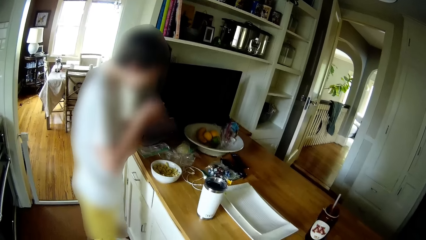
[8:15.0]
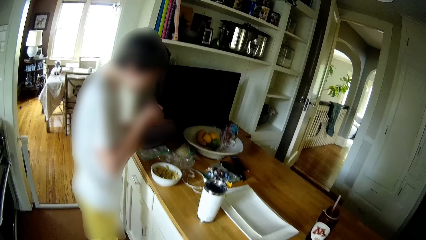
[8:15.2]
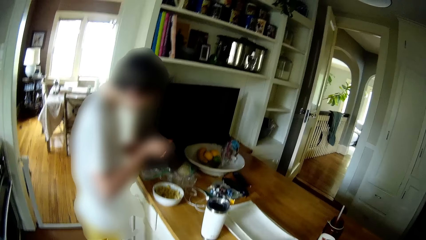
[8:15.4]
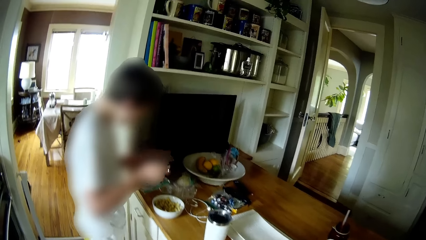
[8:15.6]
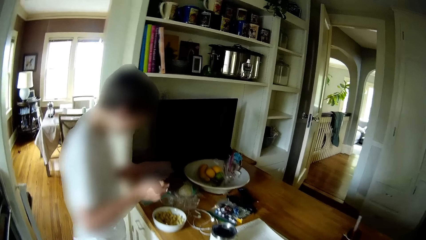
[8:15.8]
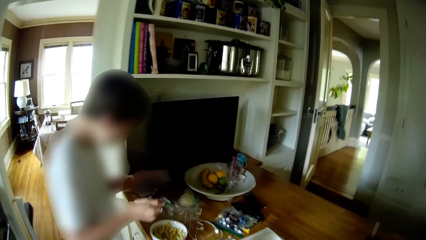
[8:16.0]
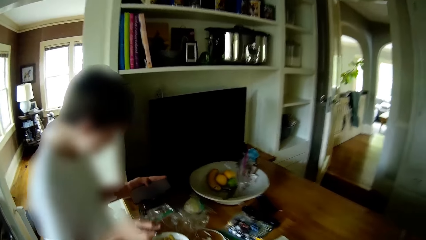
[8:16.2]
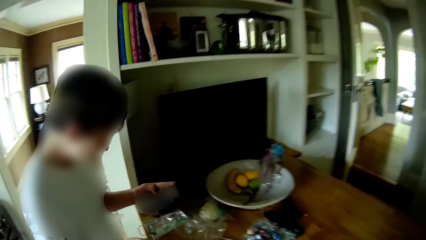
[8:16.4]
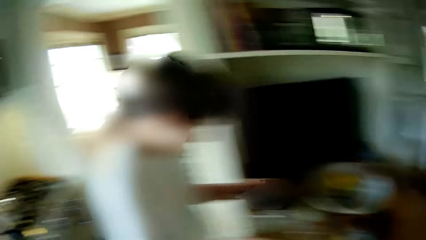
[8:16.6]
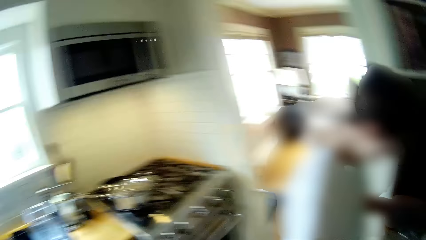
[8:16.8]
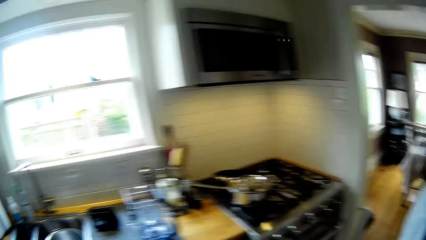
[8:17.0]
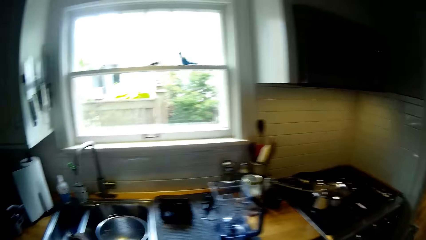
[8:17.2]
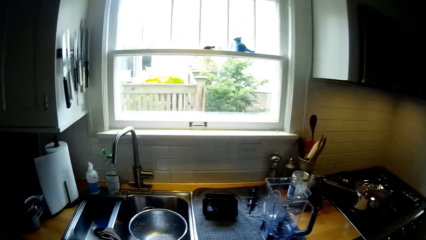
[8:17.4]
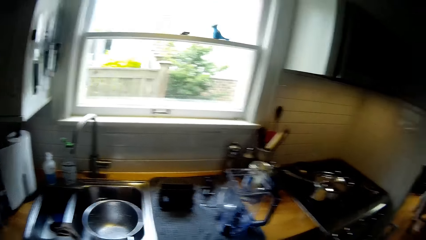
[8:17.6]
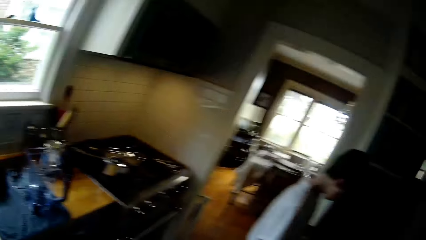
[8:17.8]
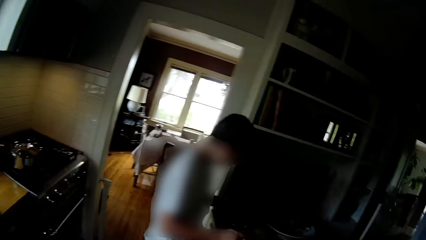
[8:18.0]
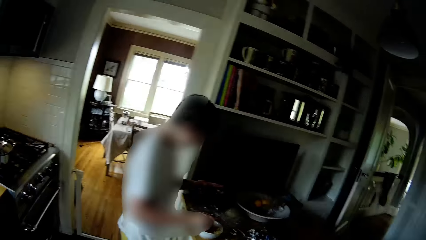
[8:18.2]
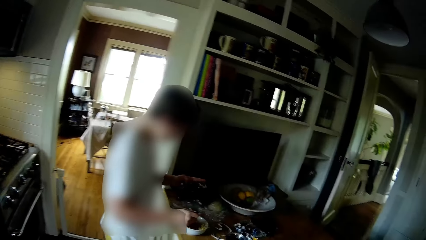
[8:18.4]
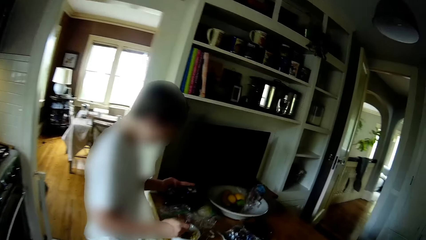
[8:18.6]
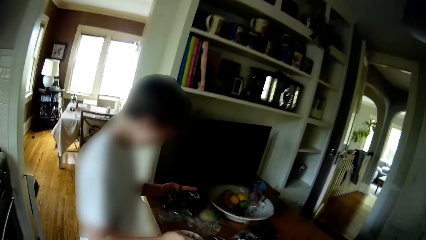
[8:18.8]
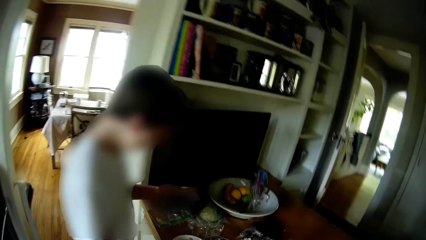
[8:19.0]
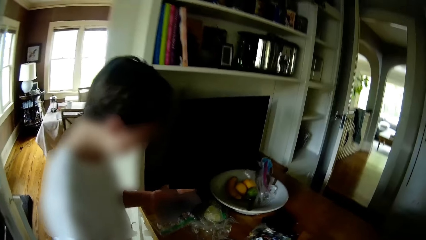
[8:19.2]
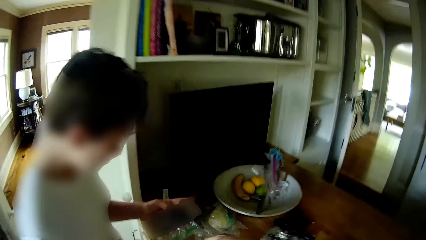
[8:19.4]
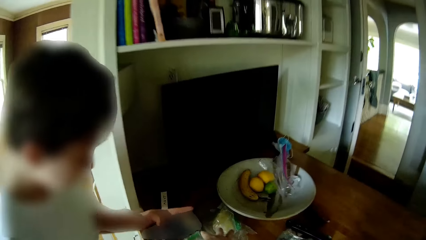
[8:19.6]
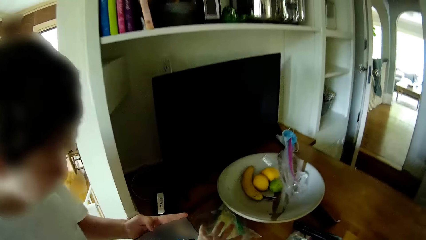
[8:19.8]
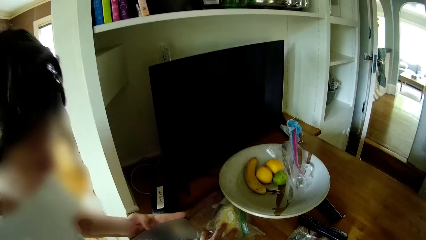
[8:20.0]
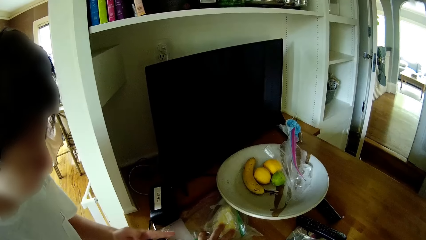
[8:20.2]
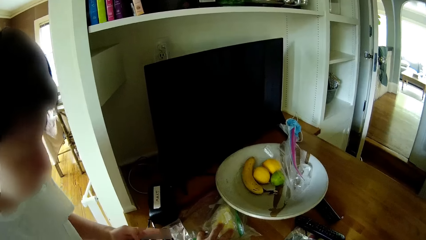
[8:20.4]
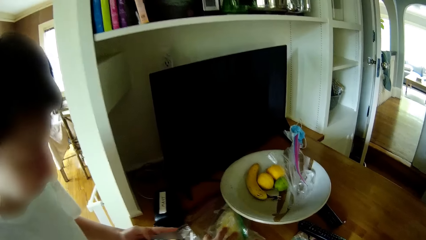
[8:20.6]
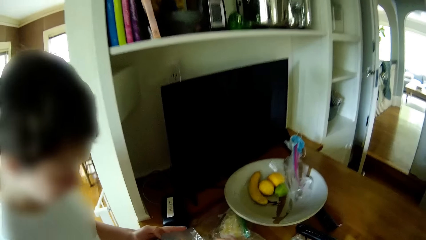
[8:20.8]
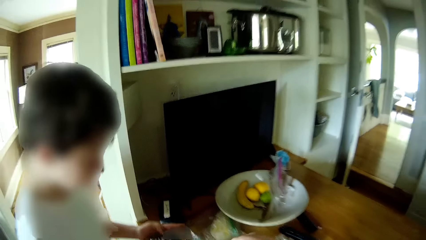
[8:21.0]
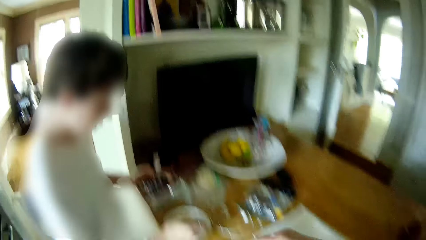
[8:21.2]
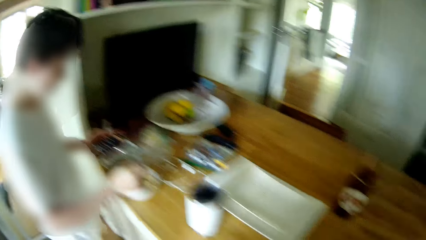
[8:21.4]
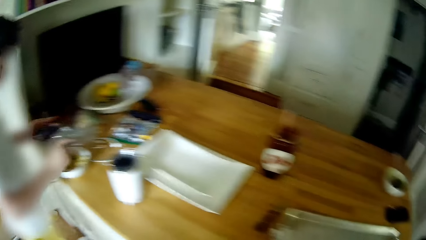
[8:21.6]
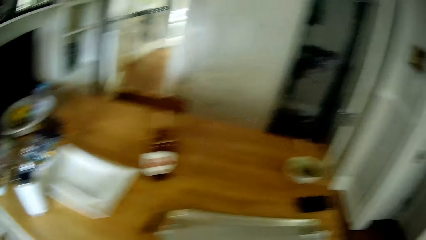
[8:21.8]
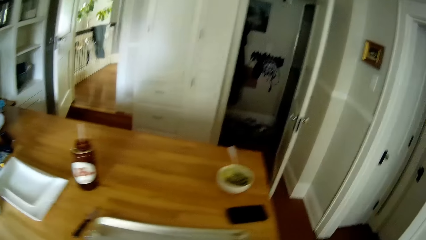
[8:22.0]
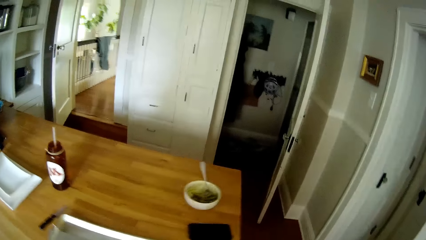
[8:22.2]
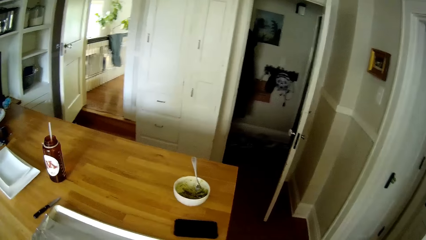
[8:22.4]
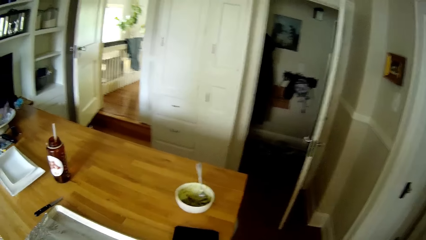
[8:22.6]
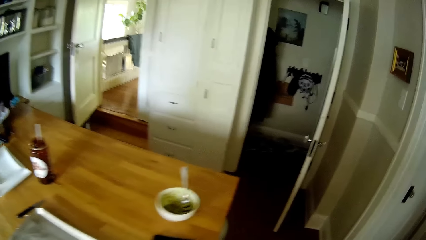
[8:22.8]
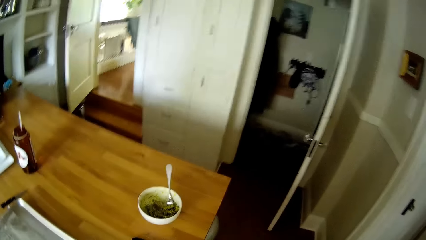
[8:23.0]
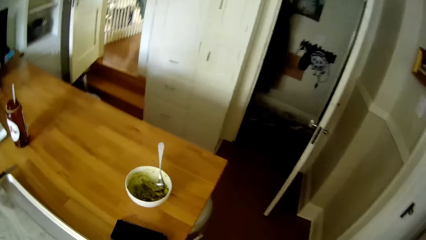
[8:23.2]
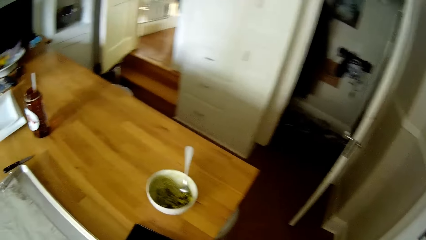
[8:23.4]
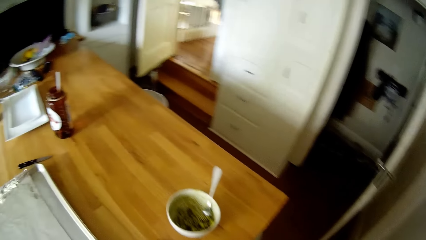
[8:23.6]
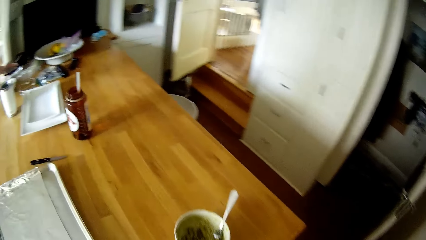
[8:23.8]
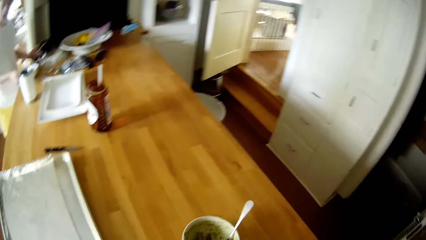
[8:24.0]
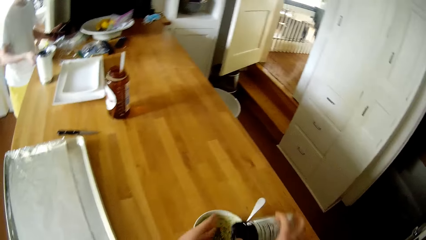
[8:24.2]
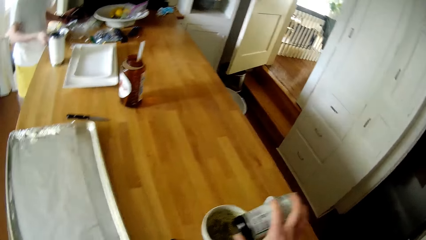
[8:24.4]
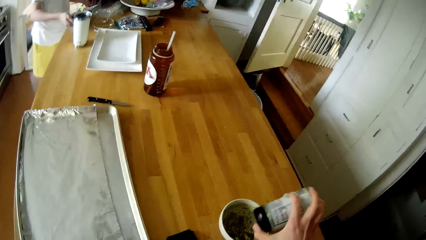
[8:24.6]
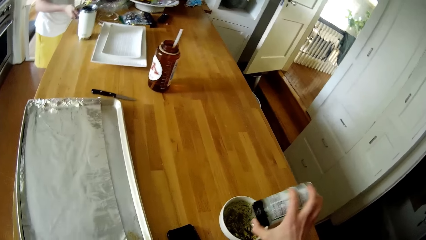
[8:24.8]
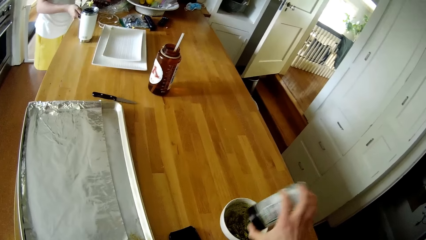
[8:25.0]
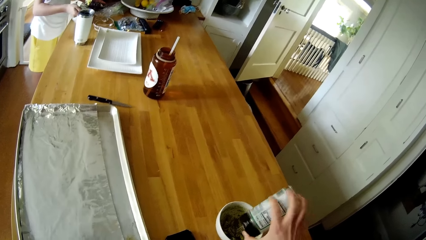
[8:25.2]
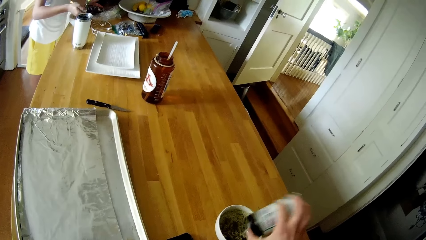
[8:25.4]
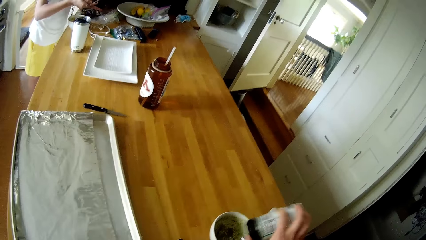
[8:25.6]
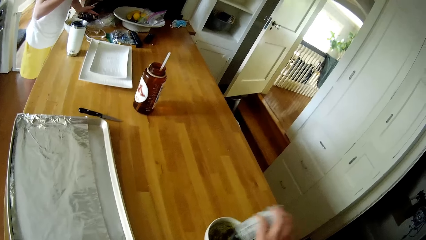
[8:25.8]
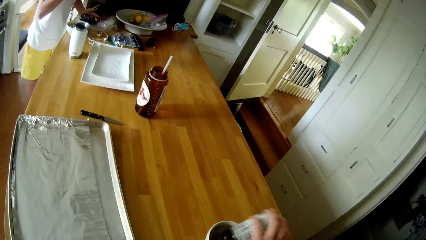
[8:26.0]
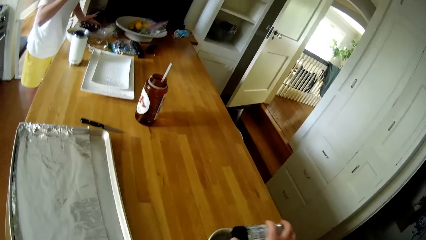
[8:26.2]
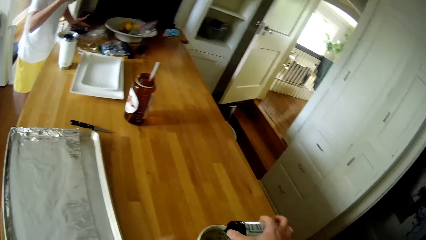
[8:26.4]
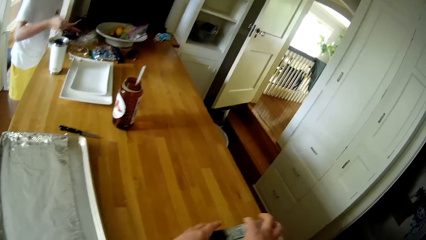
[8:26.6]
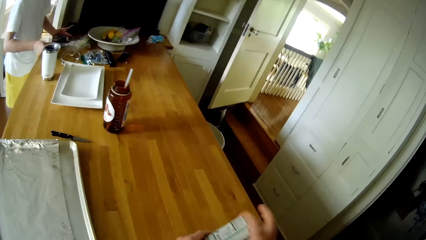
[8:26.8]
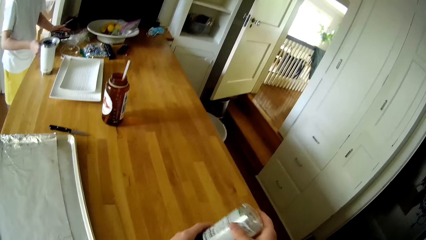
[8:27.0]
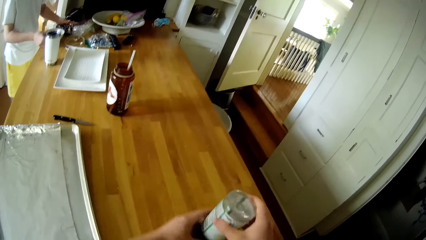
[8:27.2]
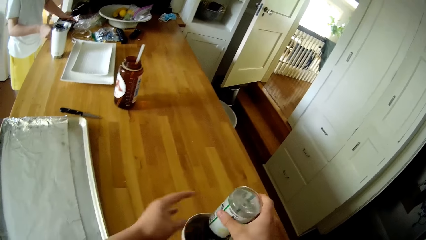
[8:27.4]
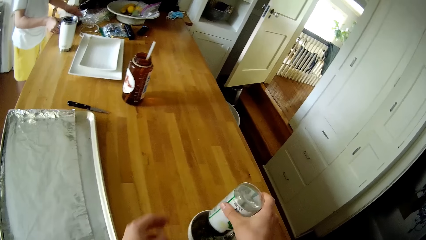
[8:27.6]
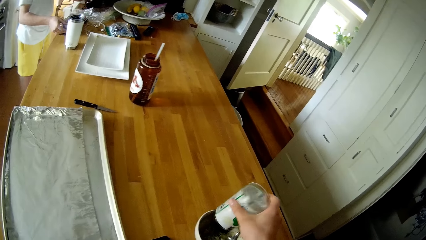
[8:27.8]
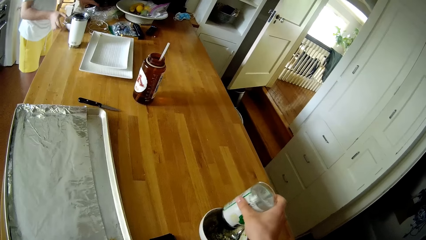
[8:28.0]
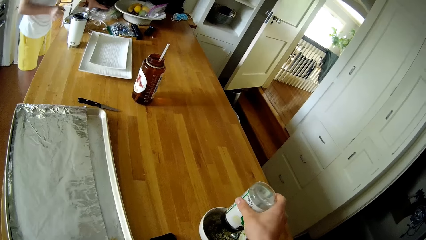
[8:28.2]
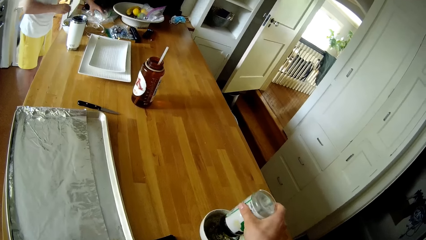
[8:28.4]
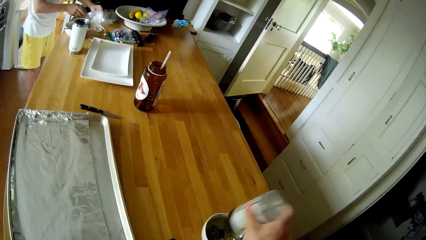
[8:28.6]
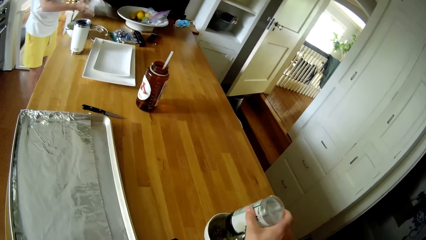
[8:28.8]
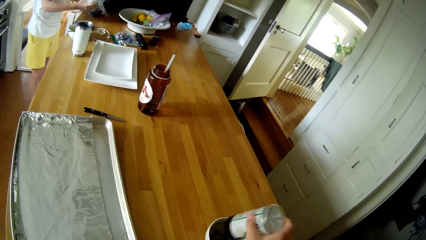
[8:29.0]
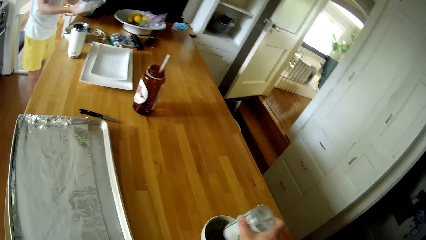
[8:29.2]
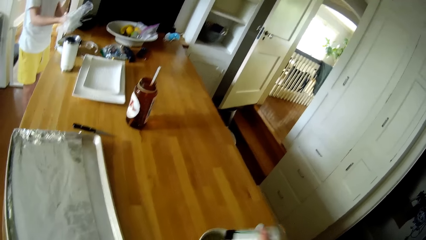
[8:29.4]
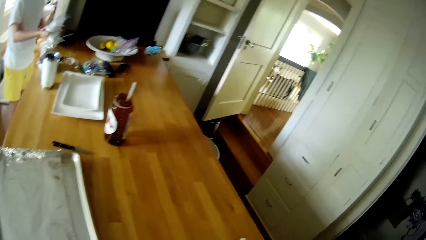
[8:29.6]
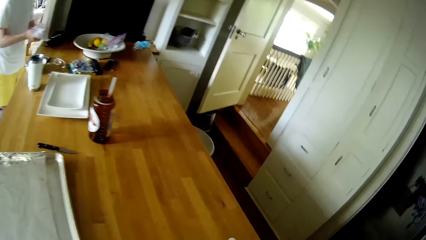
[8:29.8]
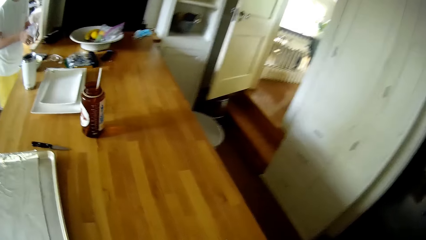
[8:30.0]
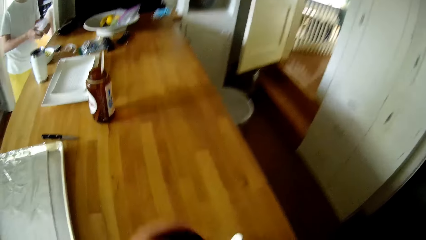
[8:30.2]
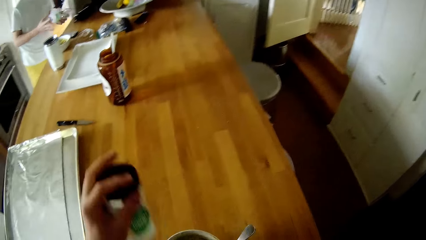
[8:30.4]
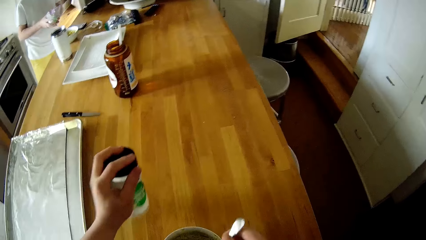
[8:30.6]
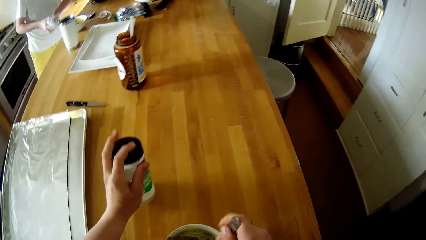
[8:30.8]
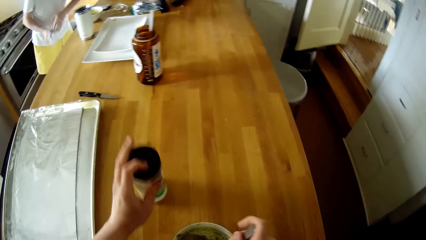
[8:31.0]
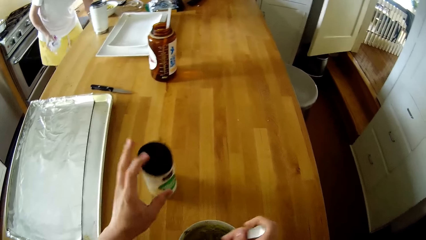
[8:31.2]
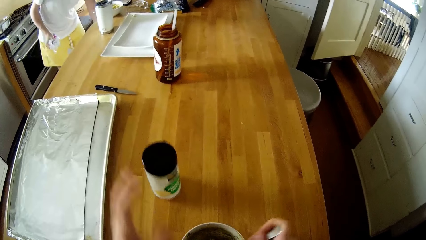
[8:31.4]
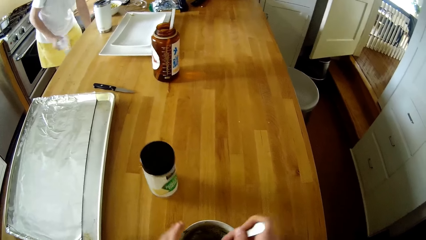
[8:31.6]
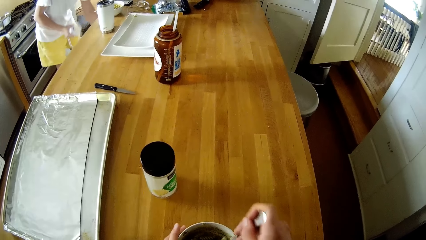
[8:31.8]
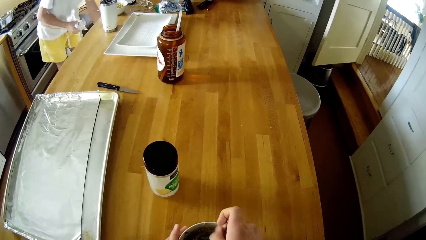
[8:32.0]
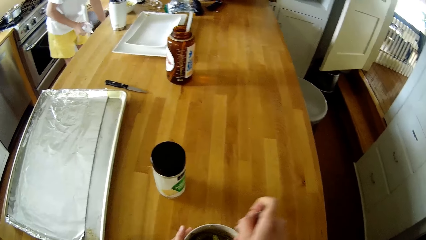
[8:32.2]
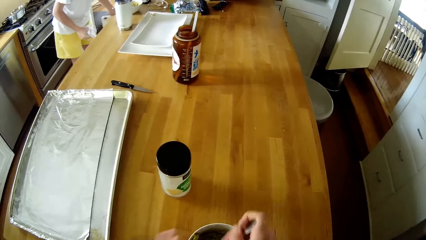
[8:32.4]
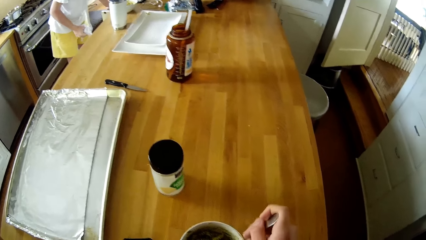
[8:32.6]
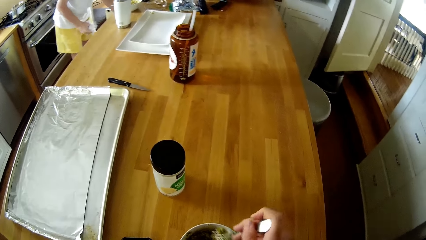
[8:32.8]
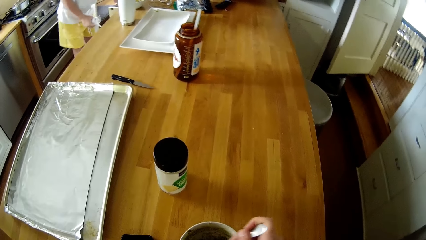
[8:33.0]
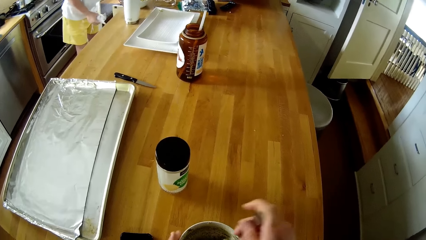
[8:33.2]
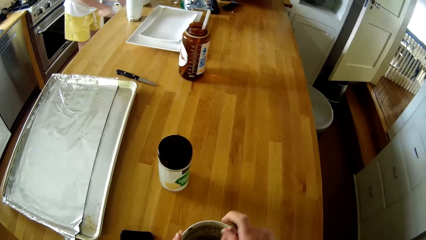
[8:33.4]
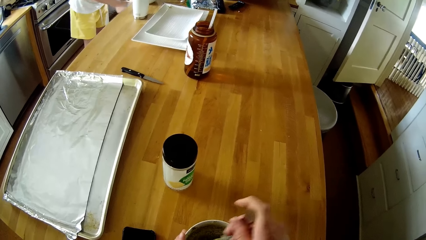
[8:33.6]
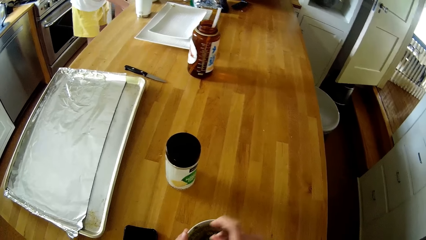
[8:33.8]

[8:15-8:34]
The camera wearer walks around. He converses with the boy. He pours the table salt into the bowl of spaghetti with his right hand. He converses with the boy. The boy drops the phone on the table with his left hand. The camera wearer drops the spoon in his left hand in the bowl of spaghetti. The boy picks up a nylon bag on the table with both hands. The camera wearer drops the table salt on the table with his left hand. He turns the spaghetti in the bowl with a spoon in his right hand. The boy holds the nylon bag in his right hand and opens the cupboard with his left hand.
